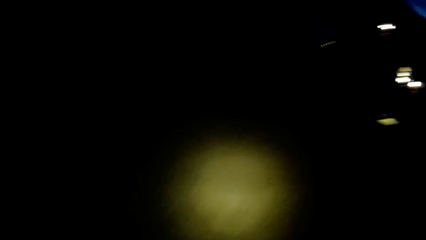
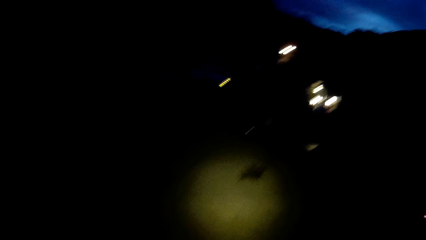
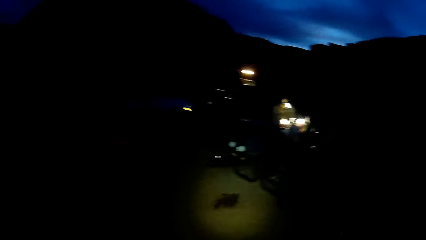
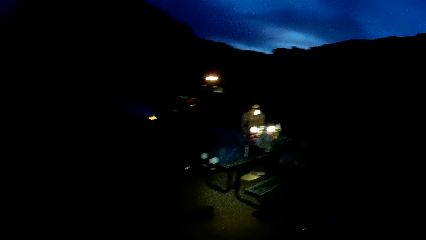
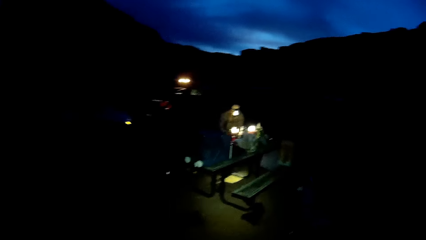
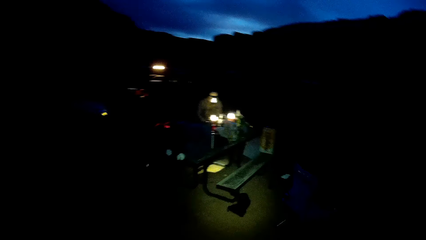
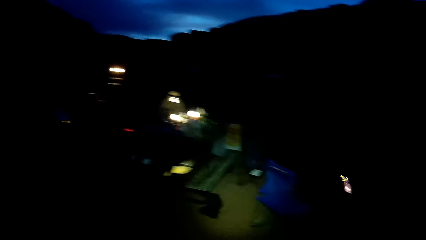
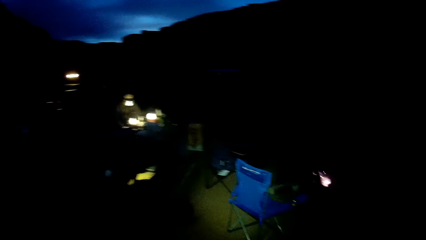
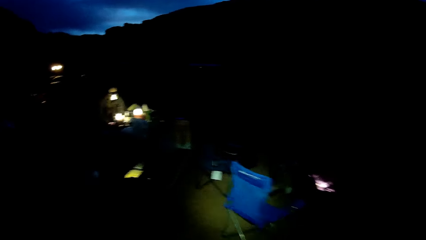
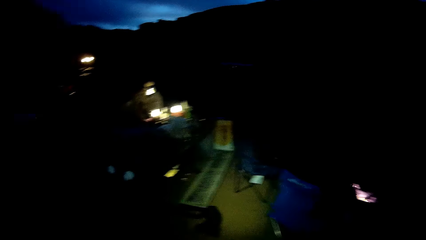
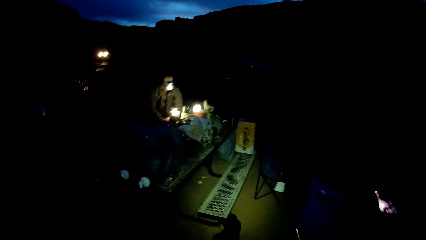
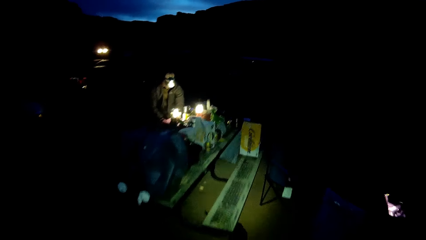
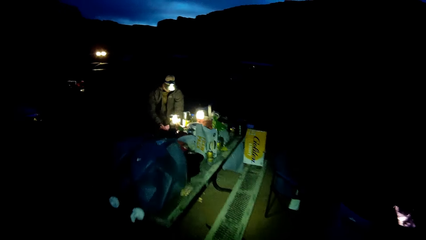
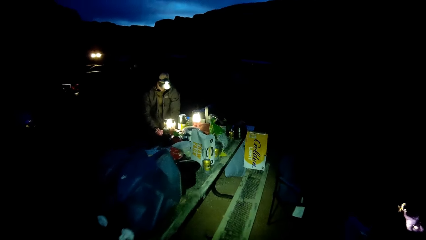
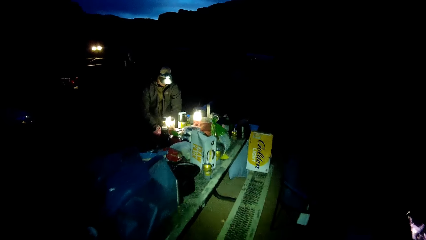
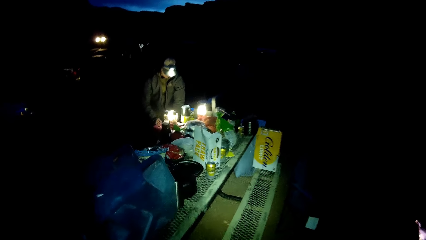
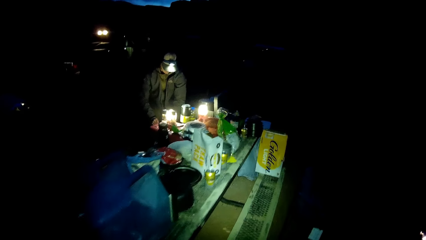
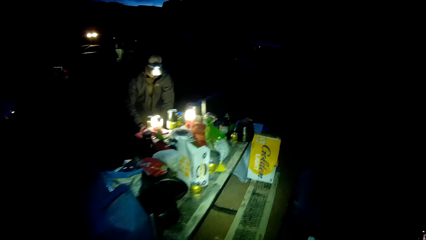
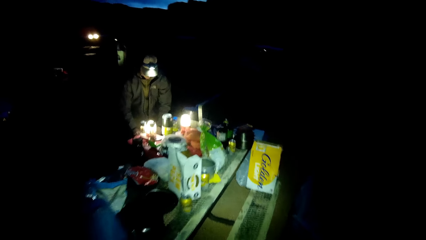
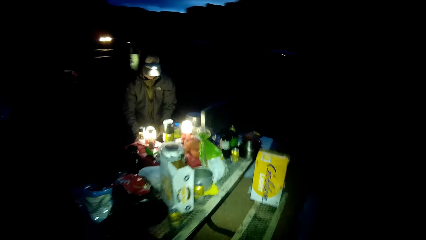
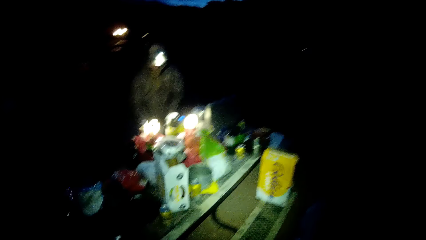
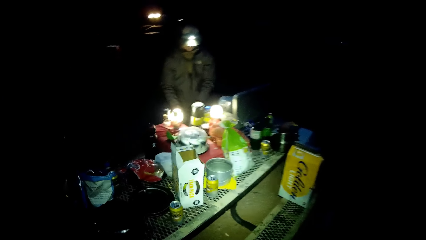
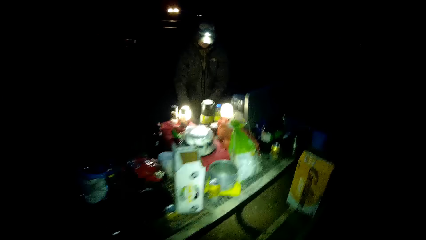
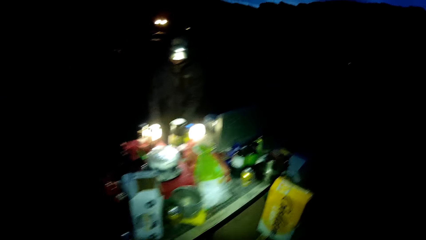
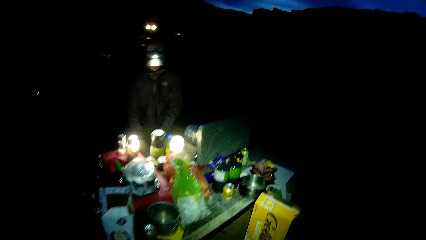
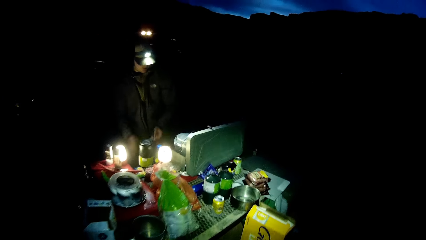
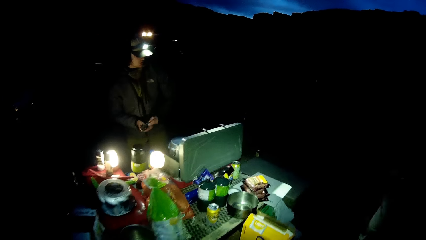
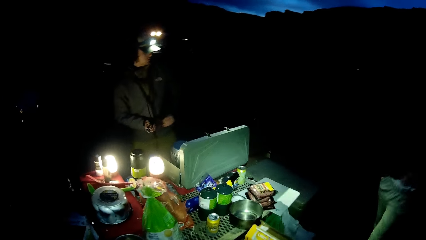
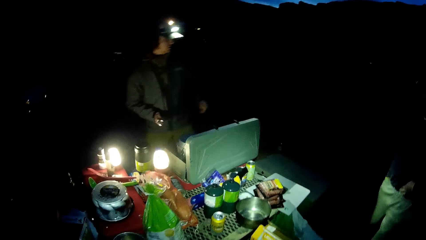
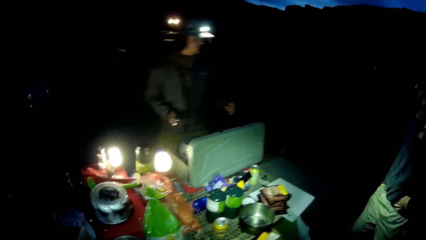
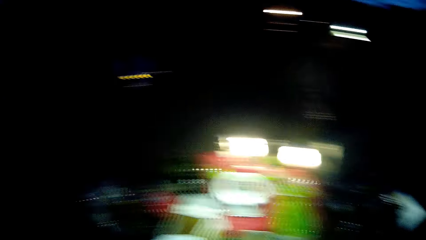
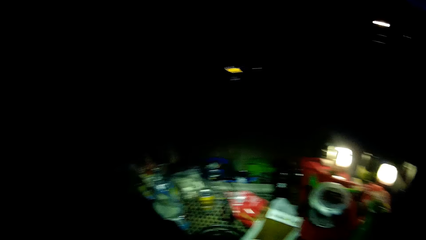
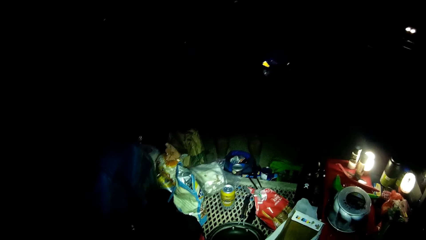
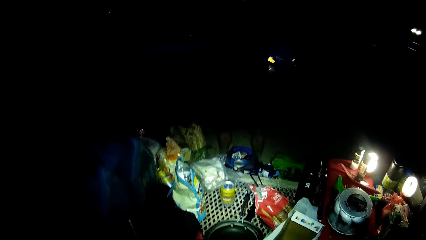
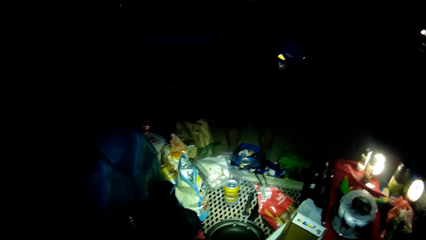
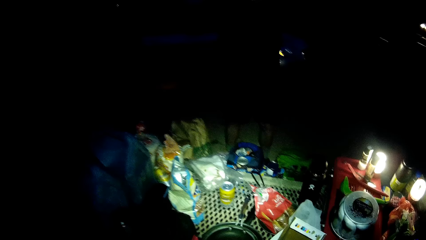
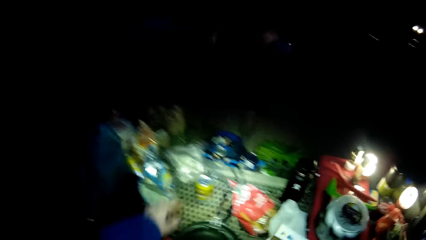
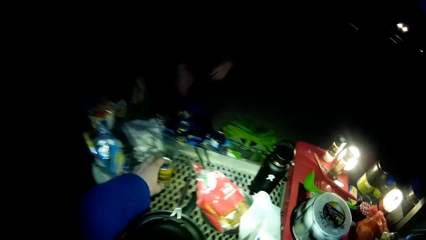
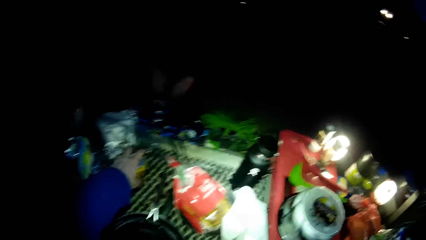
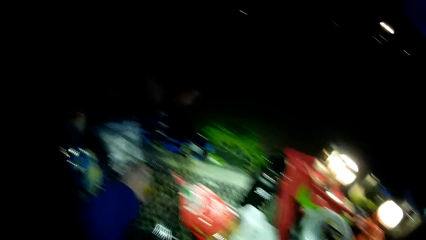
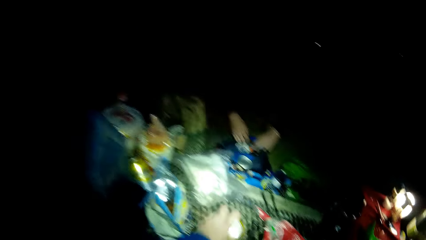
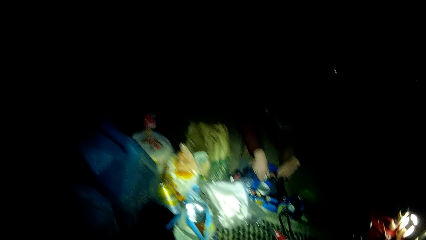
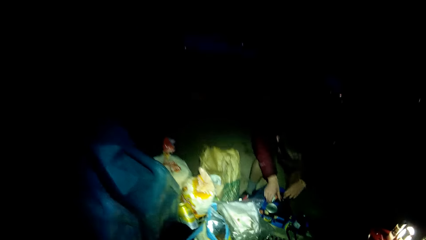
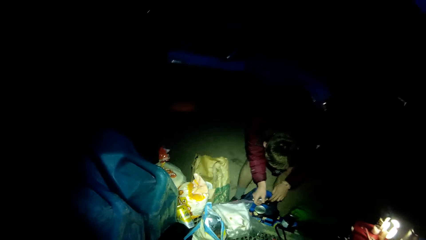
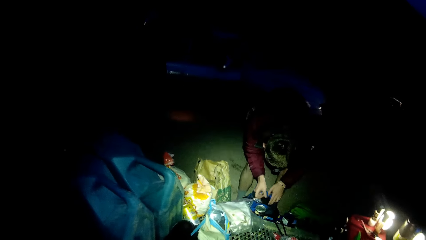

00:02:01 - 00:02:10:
The camera wearer picks up the drink from the table. They pick up a can on the table. A woman picks up a torch from a bag.
